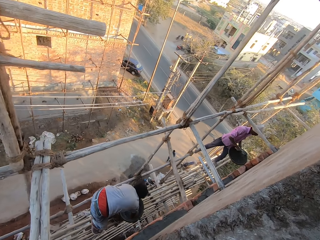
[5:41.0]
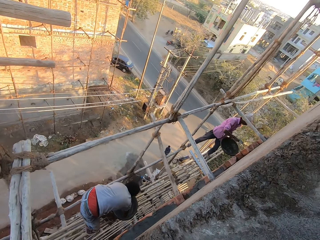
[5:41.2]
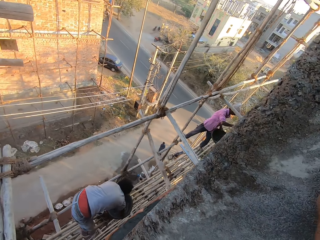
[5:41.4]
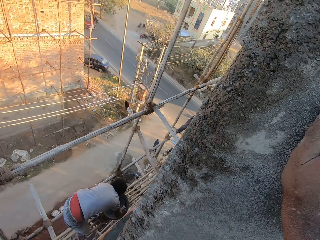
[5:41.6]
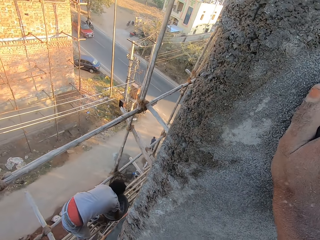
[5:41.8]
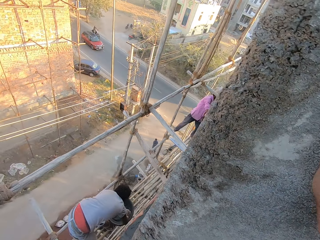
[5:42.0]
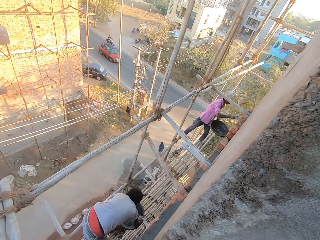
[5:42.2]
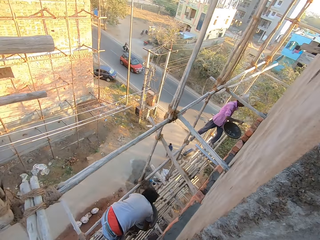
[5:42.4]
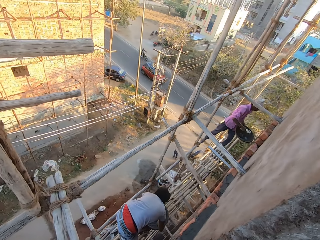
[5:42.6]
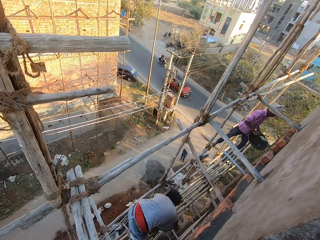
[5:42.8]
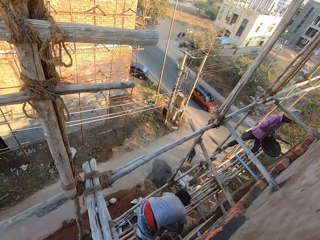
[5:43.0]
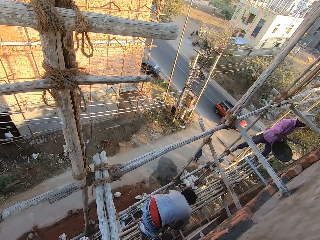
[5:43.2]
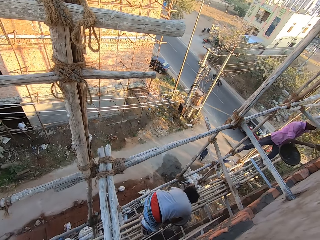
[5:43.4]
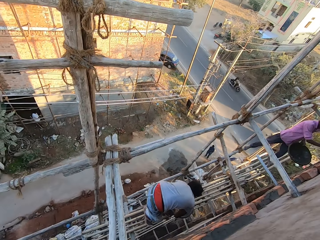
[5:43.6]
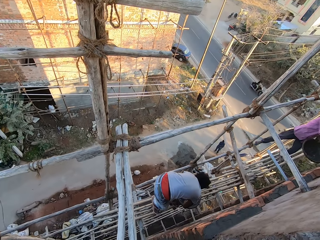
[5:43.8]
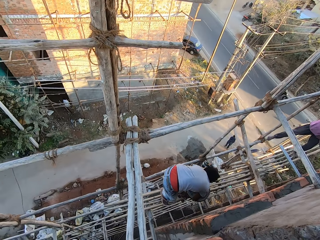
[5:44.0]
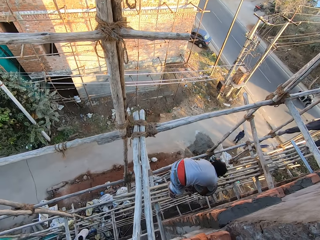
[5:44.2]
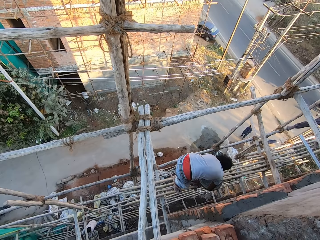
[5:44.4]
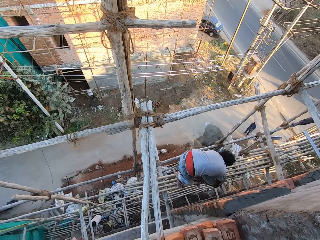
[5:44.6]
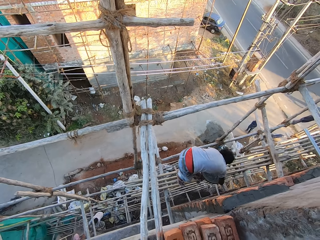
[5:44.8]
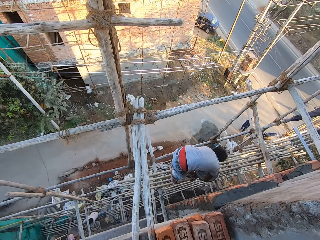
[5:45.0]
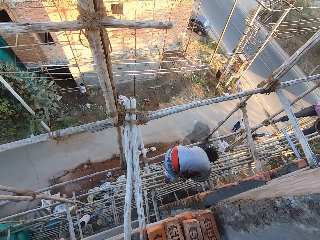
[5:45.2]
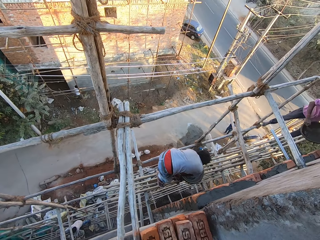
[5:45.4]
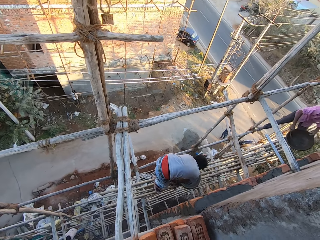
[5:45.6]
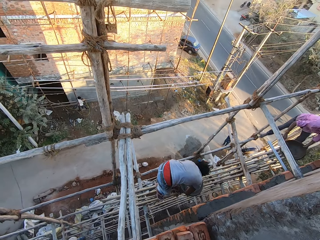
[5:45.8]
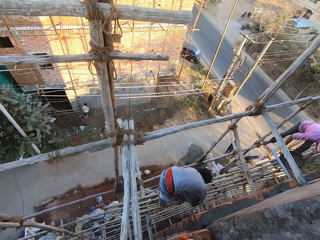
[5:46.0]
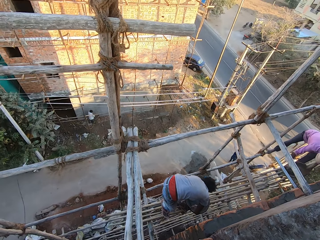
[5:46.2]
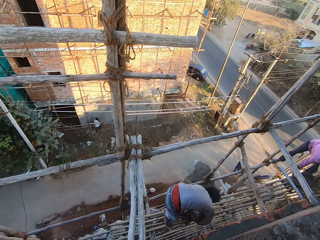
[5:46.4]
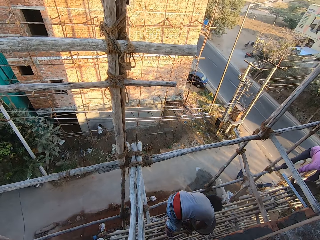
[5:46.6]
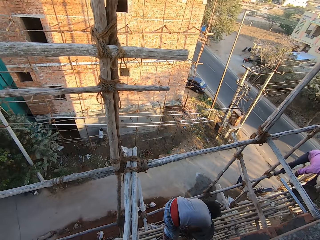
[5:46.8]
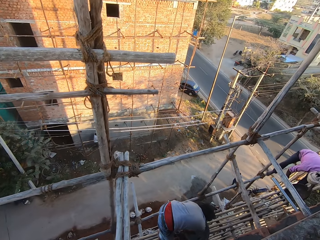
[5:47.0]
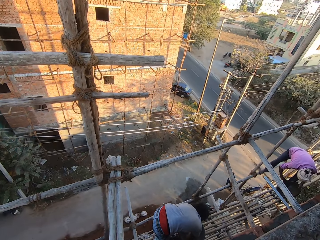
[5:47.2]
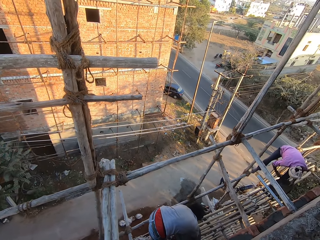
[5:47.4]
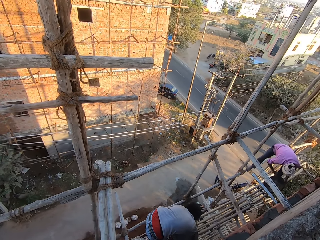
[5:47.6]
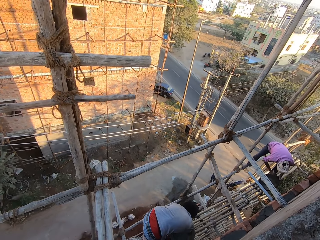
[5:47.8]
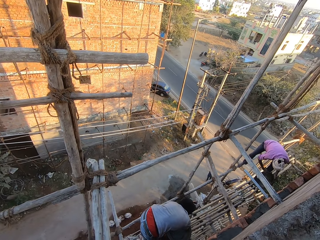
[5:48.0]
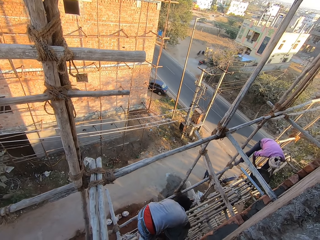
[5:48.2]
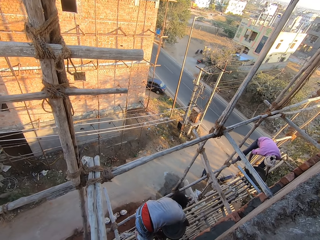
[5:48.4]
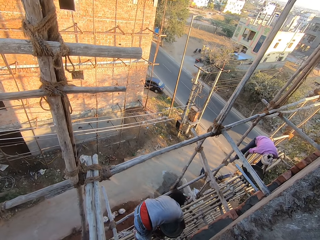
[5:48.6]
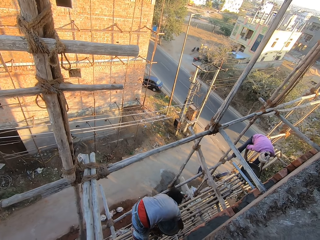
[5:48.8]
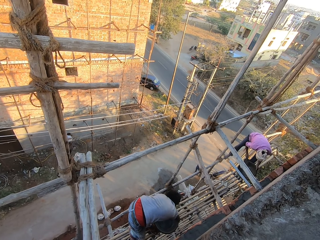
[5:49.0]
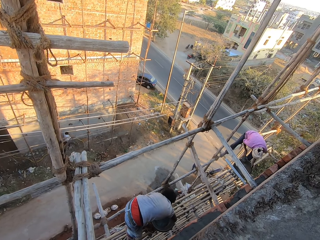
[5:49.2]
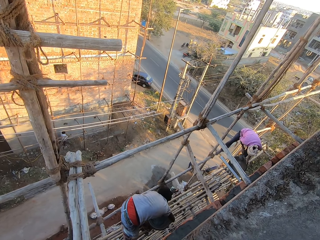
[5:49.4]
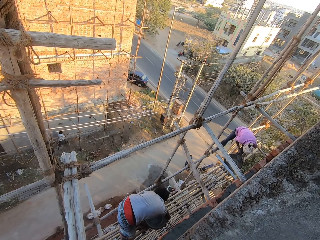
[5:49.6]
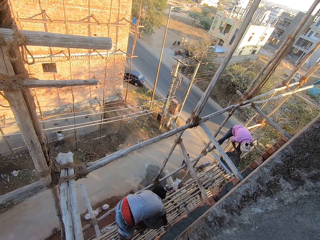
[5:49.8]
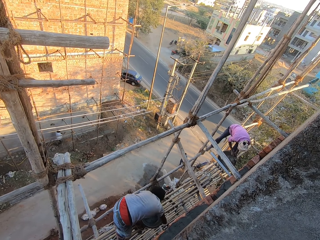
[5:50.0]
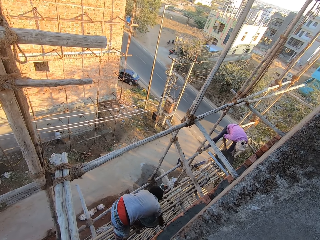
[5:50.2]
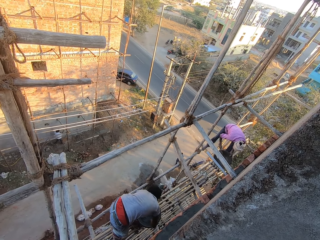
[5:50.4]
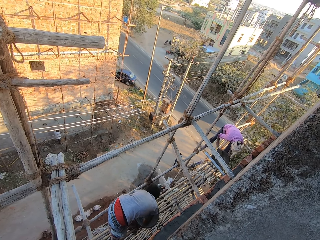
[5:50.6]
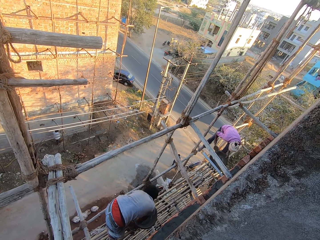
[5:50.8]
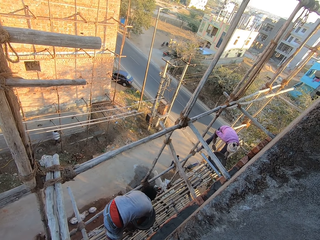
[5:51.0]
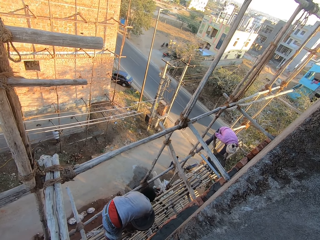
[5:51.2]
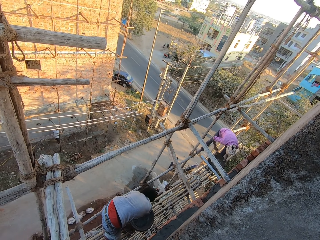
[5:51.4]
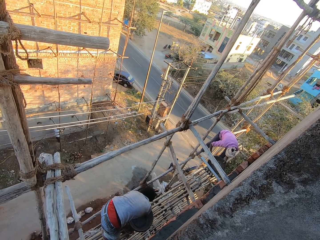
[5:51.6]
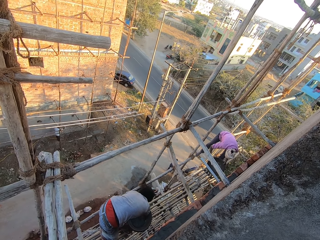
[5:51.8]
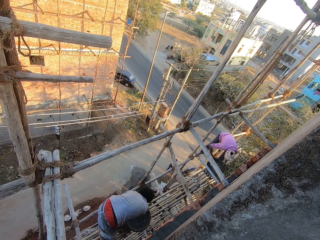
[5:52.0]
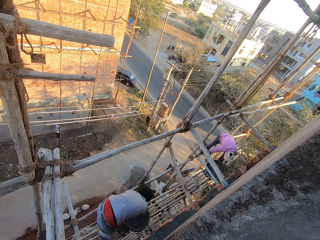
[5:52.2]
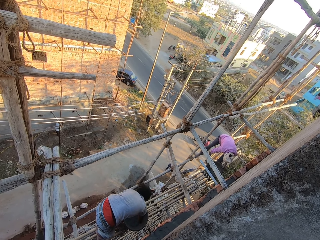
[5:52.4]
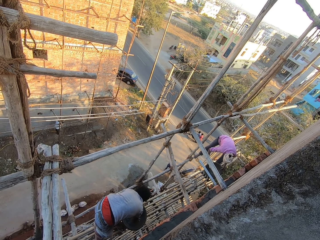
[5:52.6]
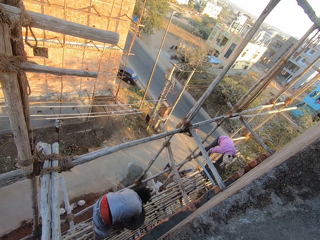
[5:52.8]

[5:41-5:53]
A man plasters the wall with the concrete on the hand trowel in his right hand. The camera wearer holds the wall with the right hand. They look at the construction men. The man packs concrete from the pan in his left hand with the hand trowel in his right hand.

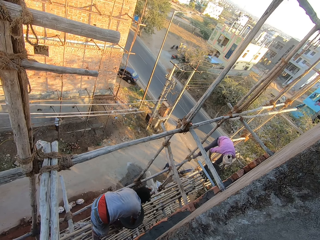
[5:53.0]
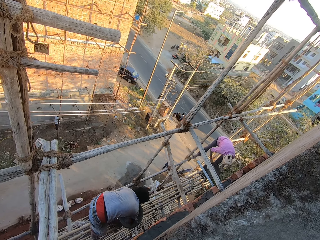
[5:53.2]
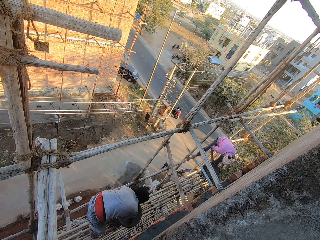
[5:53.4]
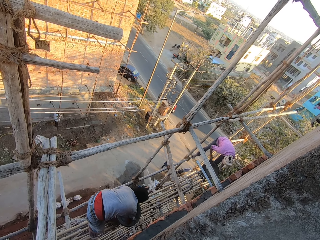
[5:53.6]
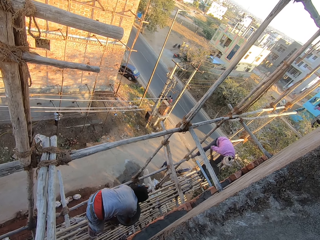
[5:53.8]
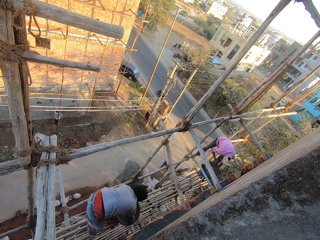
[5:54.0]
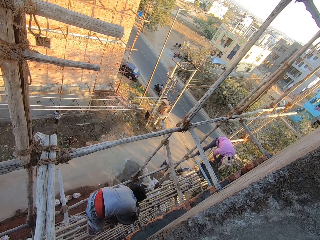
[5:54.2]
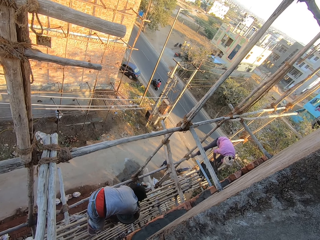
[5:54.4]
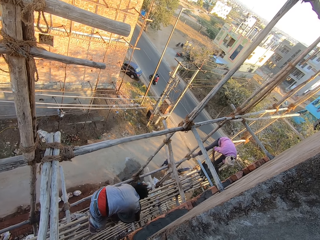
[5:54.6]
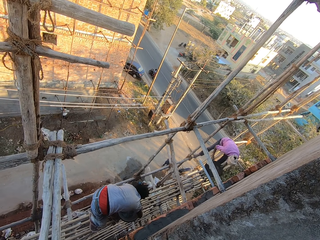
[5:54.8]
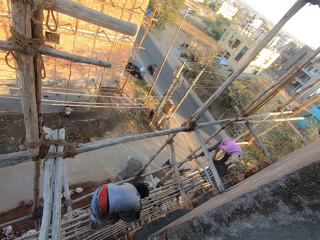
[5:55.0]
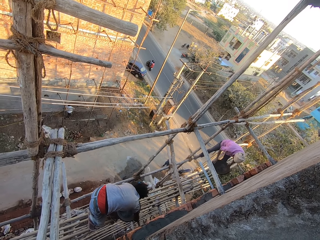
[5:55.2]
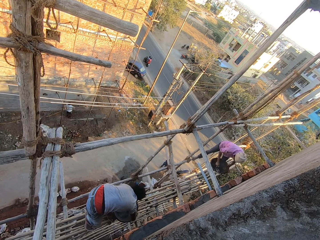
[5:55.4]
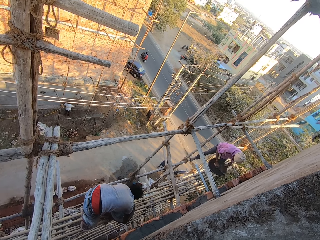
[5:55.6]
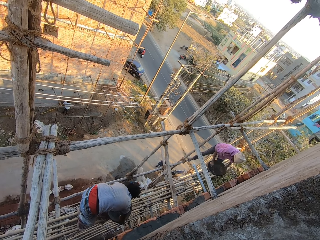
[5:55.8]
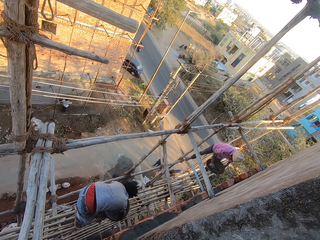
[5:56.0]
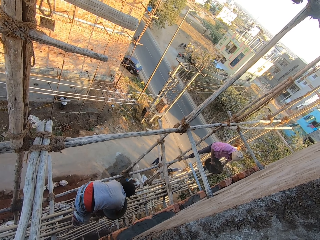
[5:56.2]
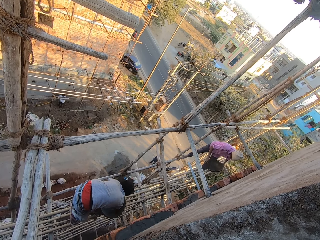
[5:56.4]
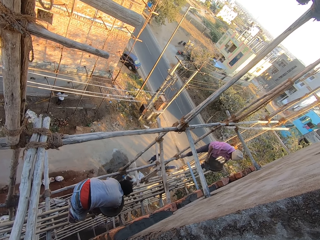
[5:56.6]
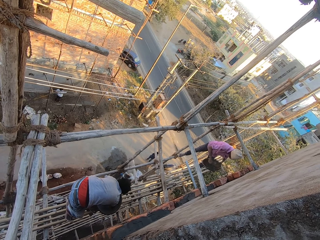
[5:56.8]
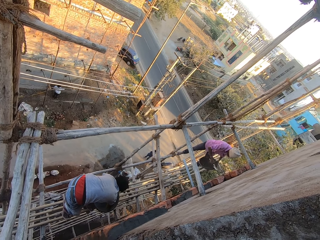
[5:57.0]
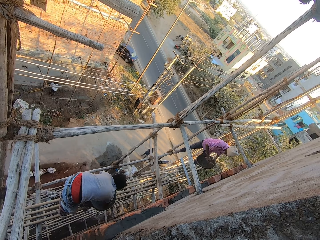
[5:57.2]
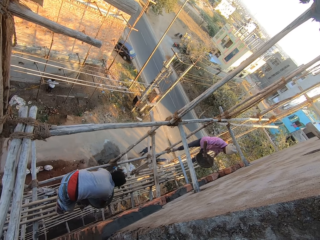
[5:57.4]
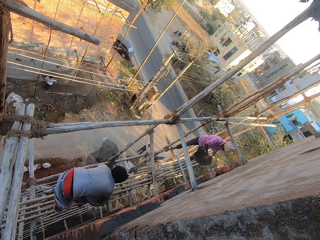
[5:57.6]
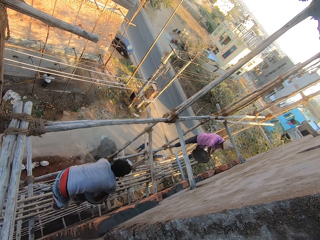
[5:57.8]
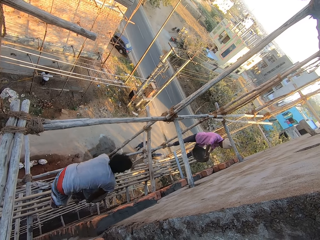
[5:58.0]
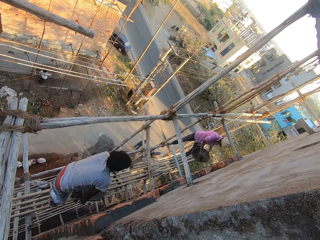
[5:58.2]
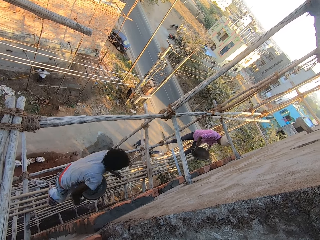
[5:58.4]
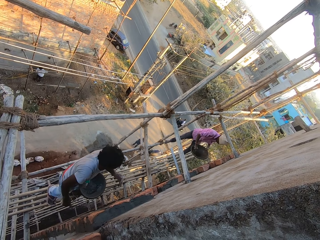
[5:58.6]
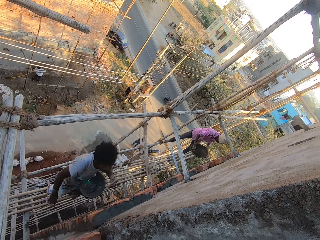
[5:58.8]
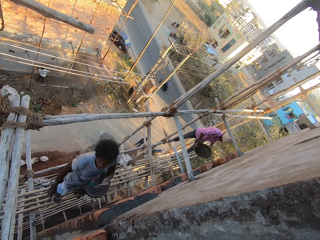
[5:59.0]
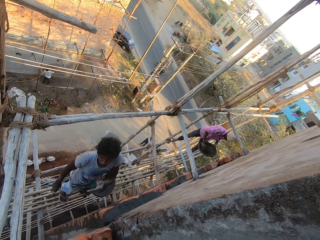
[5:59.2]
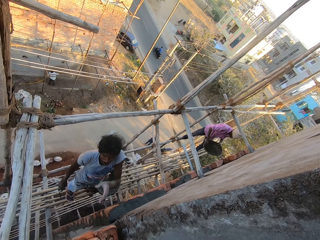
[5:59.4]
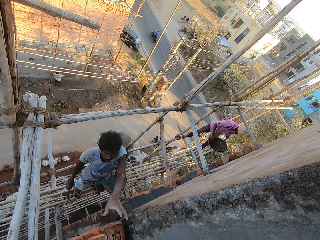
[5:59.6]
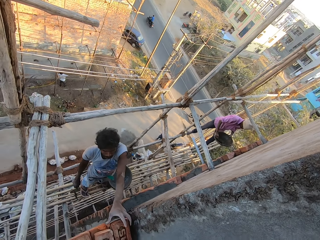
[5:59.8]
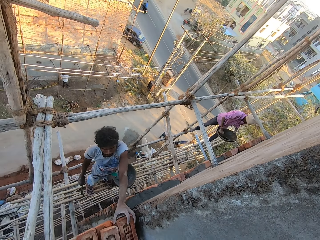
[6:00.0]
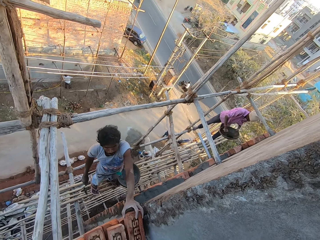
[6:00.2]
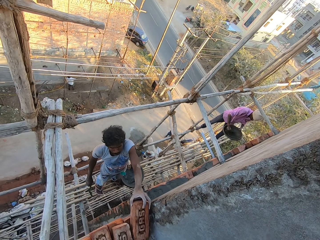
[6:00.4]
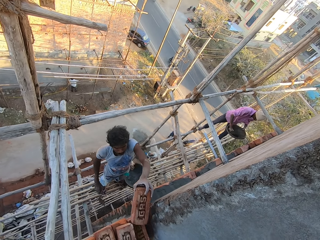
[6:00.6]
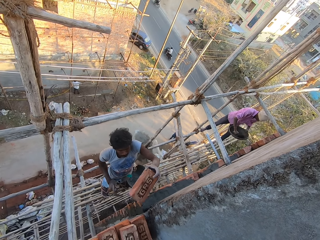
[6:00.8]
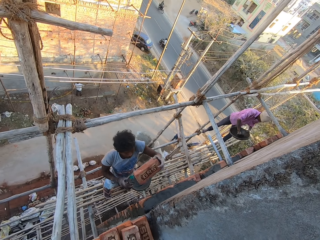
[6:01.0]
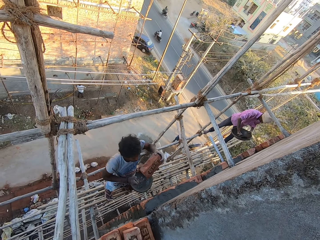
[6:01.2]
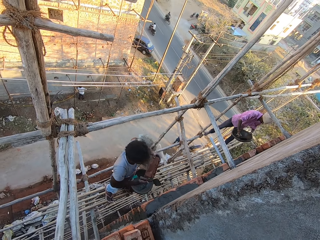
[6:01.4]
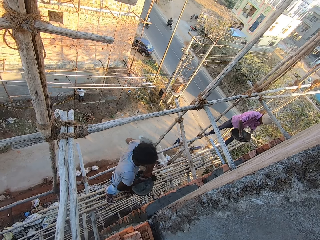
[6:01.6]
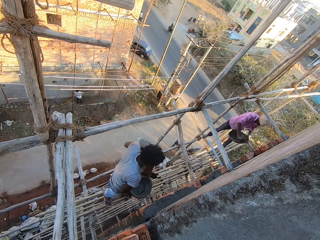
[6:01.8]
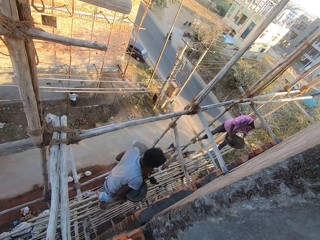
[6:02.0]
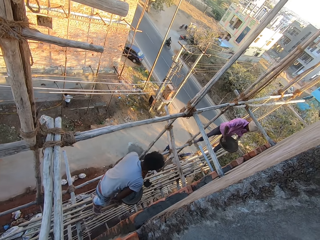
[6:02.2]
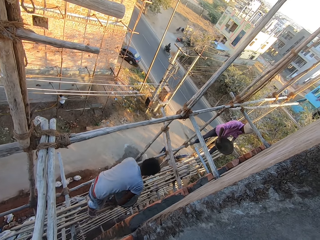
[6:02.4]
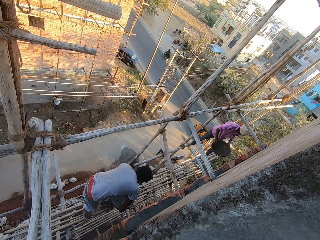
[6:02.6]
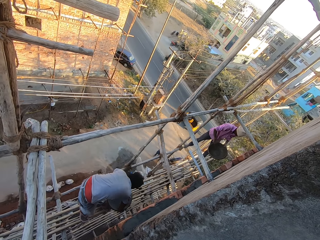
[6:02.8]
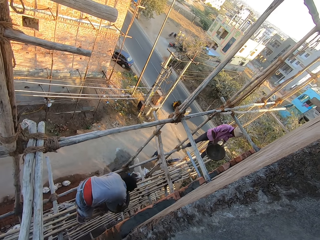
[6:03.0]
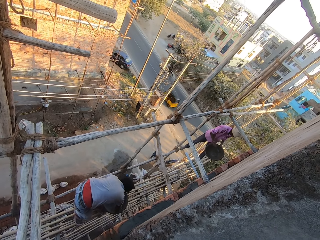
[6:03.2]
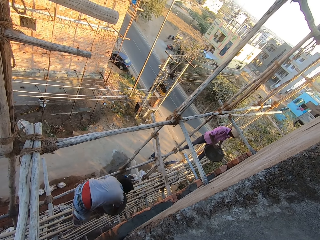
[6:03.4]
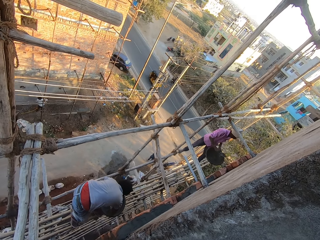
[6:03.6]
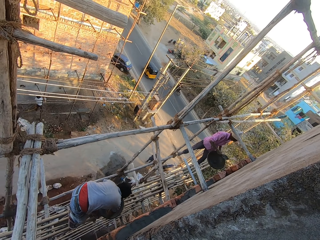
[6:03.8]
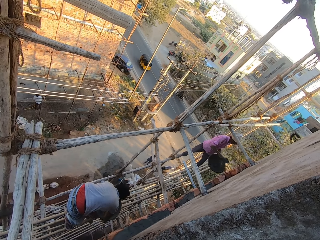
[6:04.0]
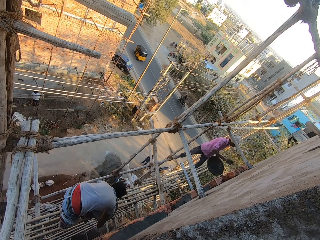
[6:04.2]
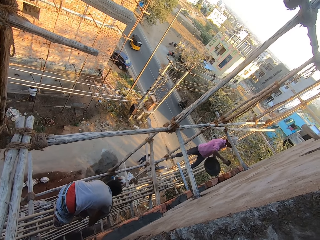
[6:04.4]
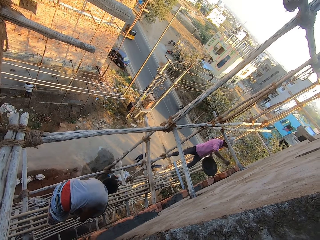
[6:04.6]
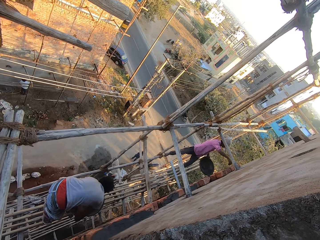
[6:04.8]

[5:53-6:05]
A man picks the brick from the floor with his left hand. The man holds the brick with both hands.
